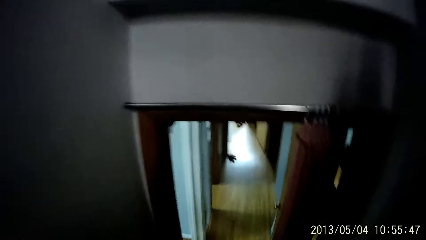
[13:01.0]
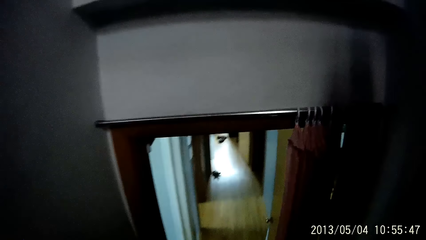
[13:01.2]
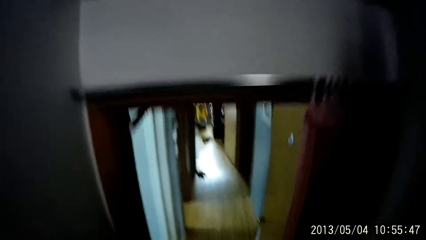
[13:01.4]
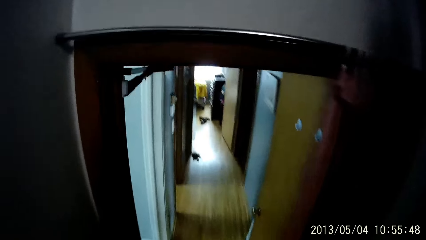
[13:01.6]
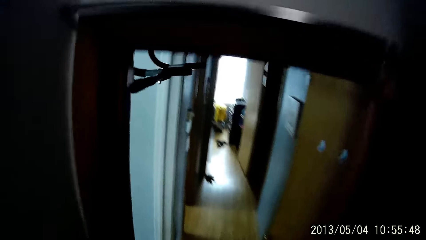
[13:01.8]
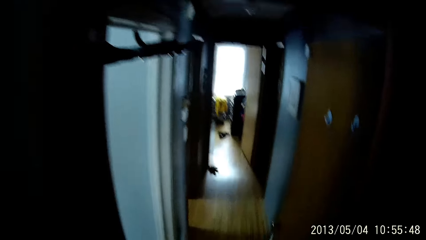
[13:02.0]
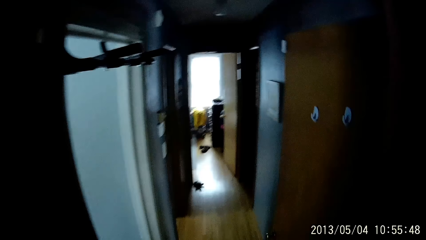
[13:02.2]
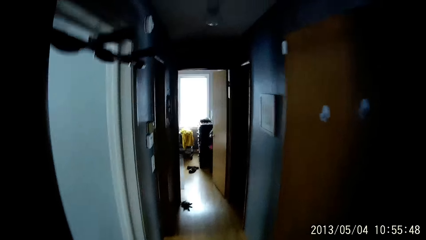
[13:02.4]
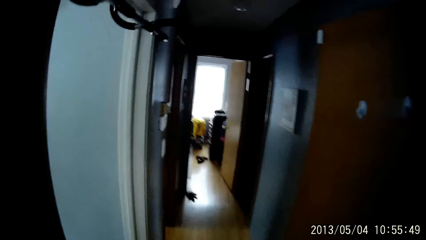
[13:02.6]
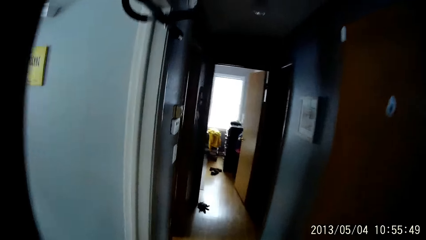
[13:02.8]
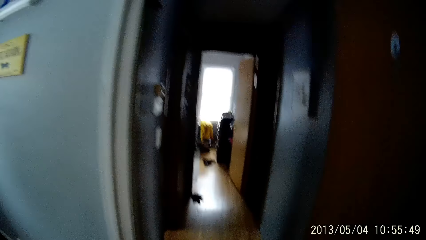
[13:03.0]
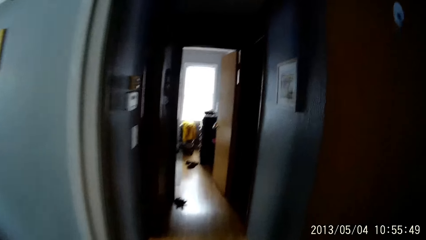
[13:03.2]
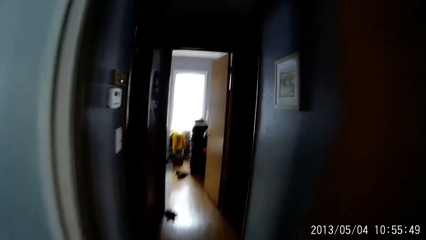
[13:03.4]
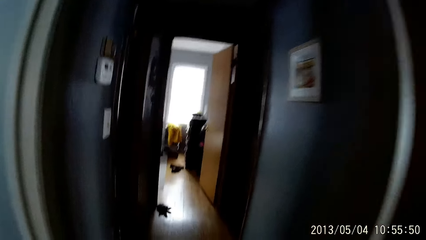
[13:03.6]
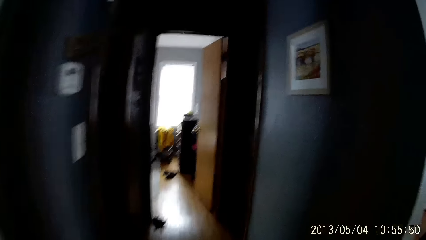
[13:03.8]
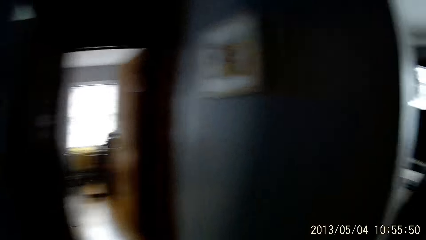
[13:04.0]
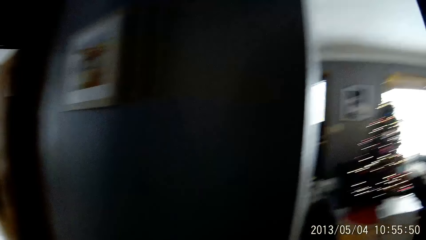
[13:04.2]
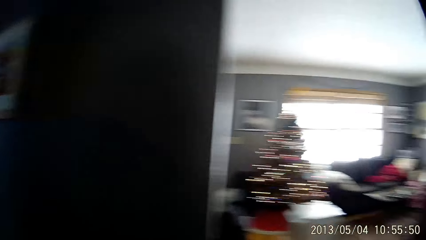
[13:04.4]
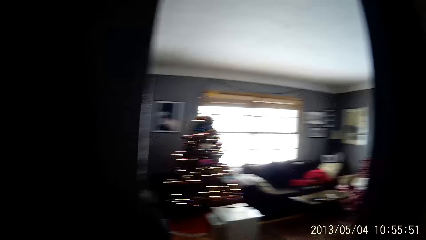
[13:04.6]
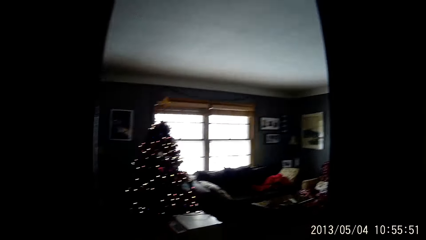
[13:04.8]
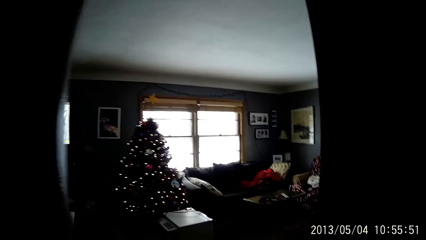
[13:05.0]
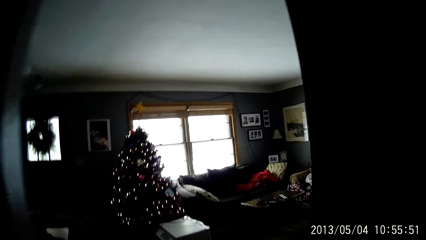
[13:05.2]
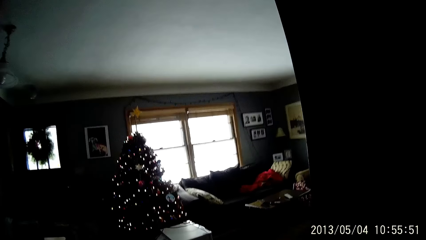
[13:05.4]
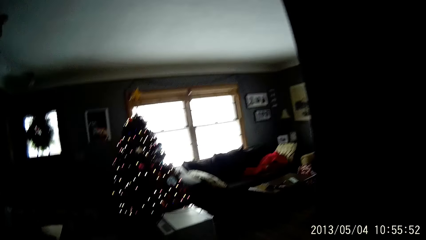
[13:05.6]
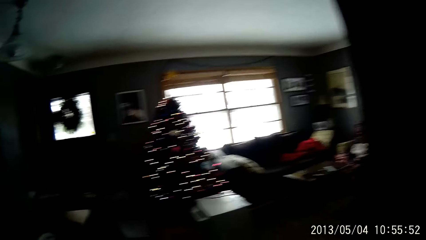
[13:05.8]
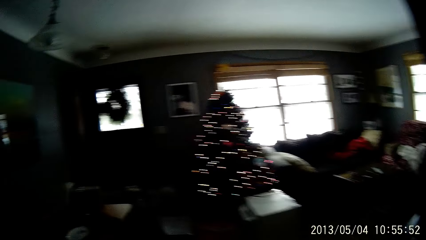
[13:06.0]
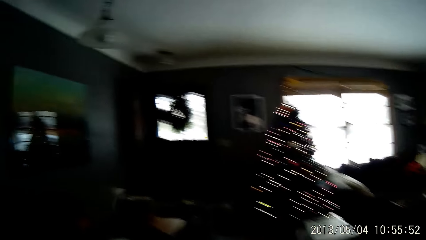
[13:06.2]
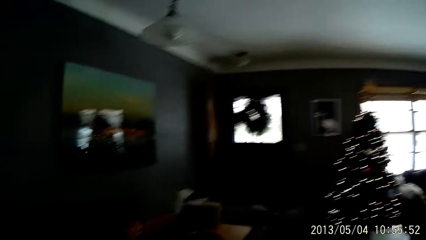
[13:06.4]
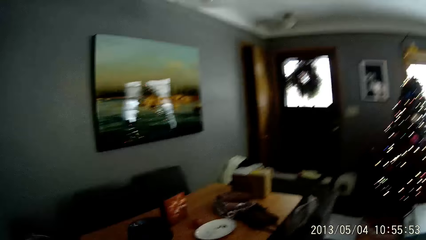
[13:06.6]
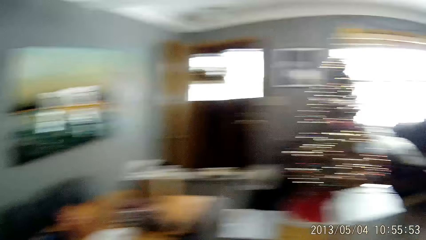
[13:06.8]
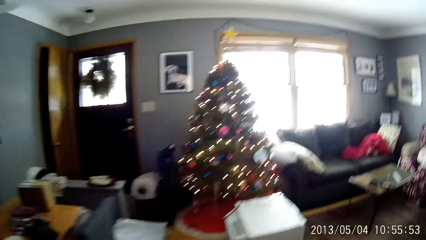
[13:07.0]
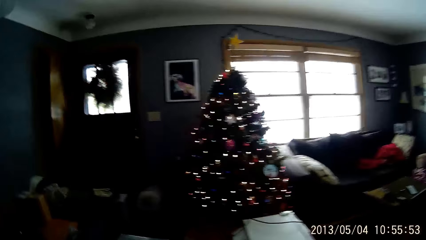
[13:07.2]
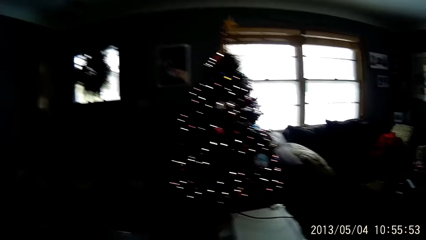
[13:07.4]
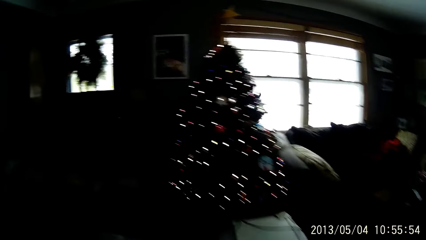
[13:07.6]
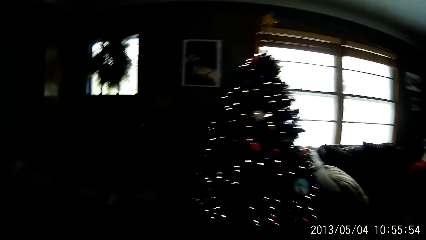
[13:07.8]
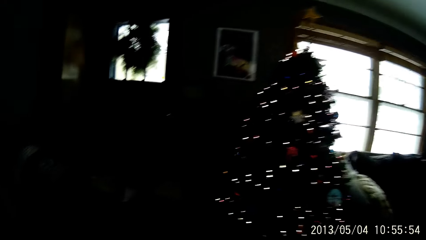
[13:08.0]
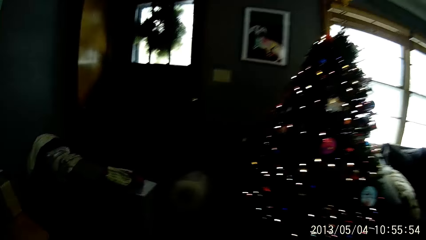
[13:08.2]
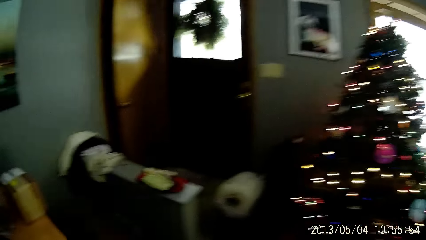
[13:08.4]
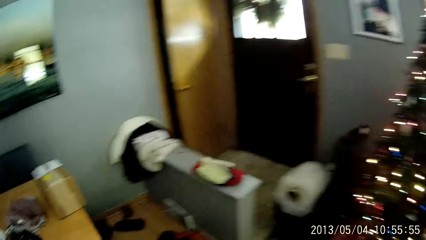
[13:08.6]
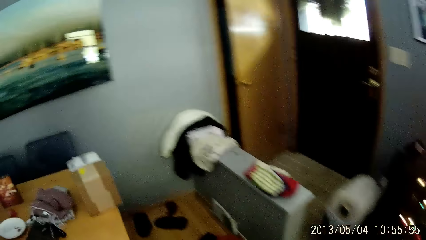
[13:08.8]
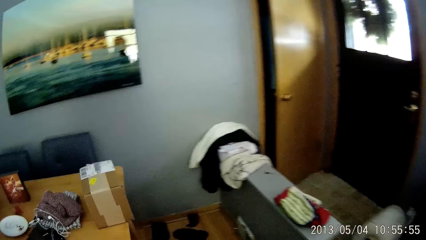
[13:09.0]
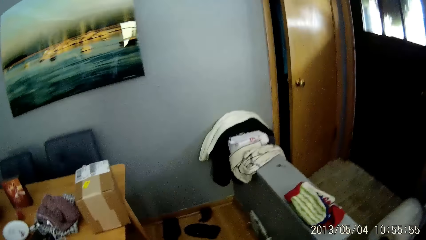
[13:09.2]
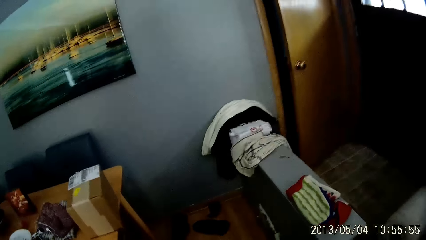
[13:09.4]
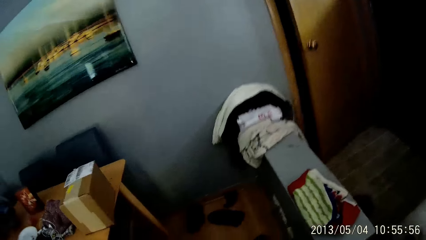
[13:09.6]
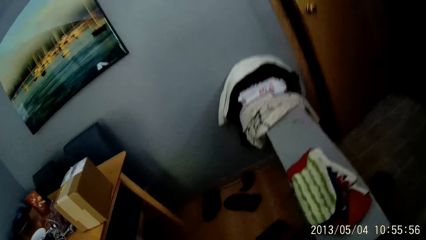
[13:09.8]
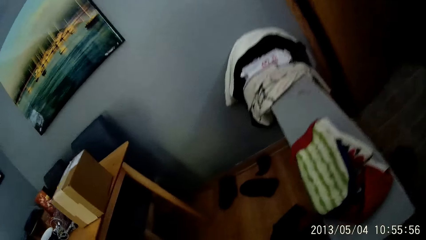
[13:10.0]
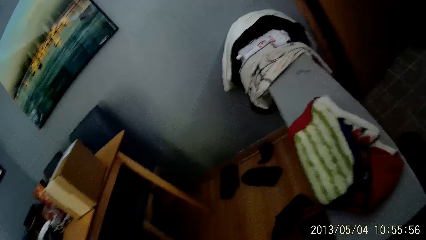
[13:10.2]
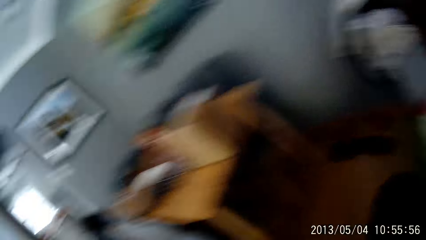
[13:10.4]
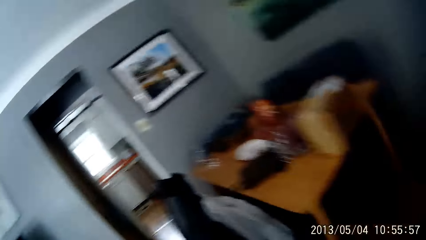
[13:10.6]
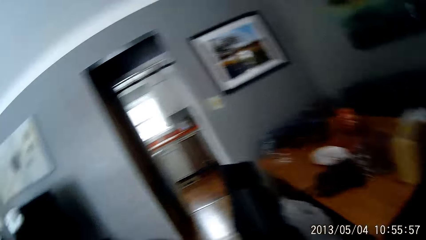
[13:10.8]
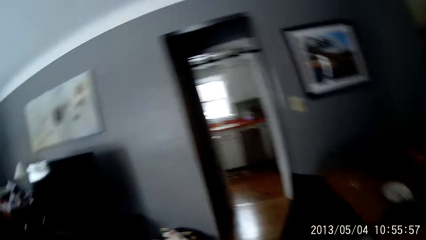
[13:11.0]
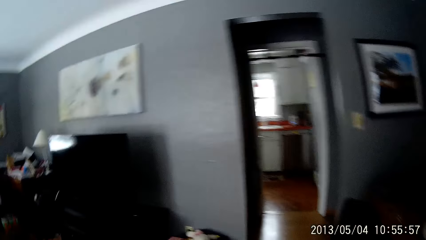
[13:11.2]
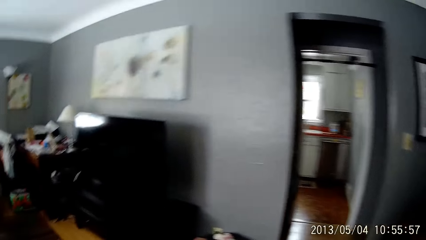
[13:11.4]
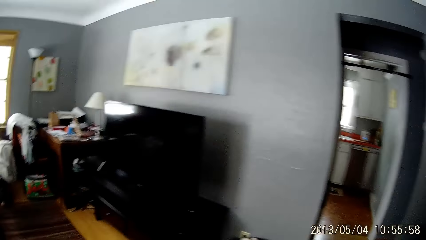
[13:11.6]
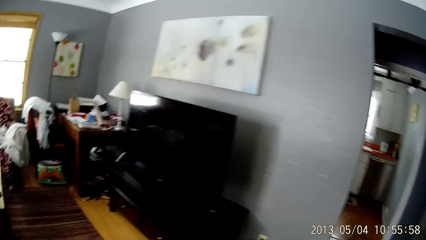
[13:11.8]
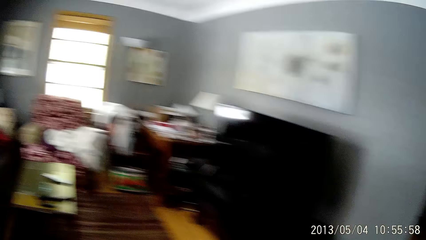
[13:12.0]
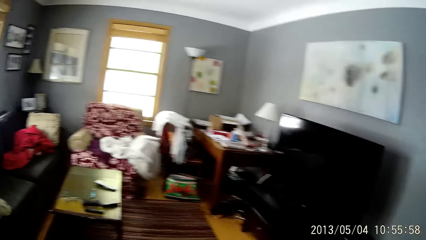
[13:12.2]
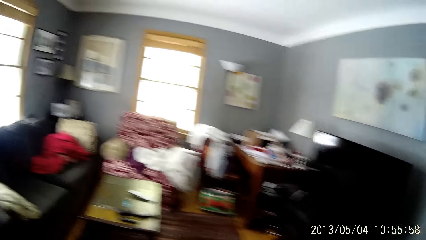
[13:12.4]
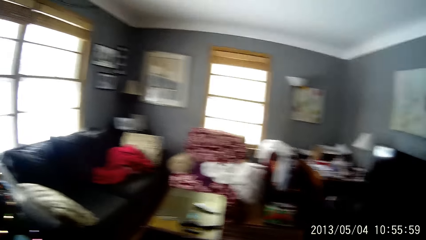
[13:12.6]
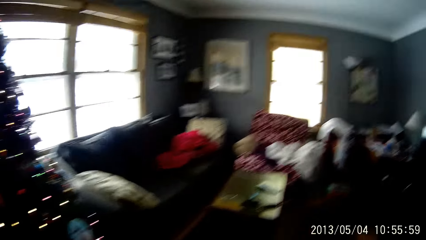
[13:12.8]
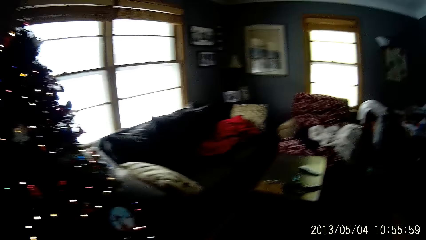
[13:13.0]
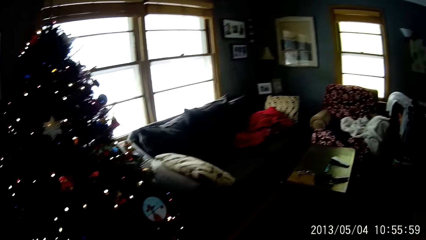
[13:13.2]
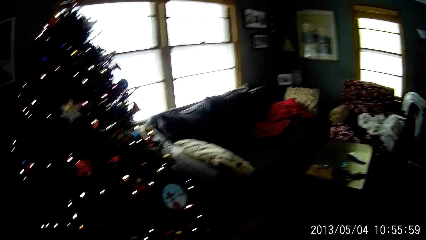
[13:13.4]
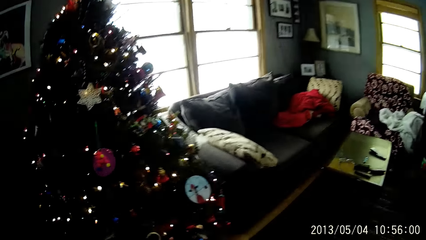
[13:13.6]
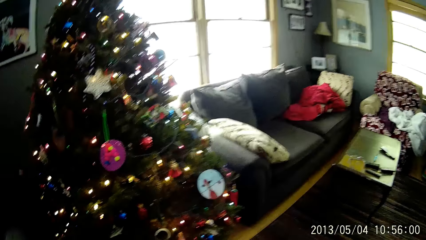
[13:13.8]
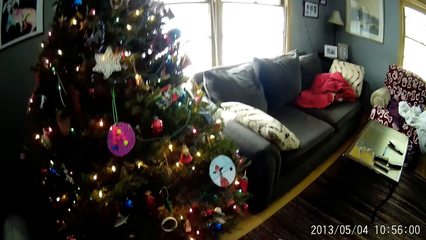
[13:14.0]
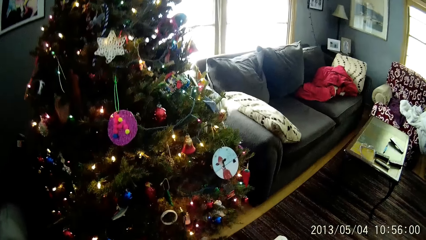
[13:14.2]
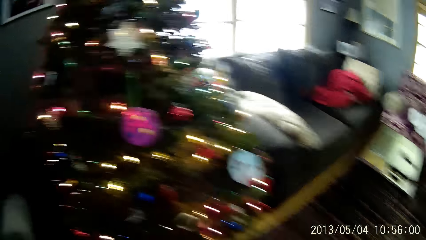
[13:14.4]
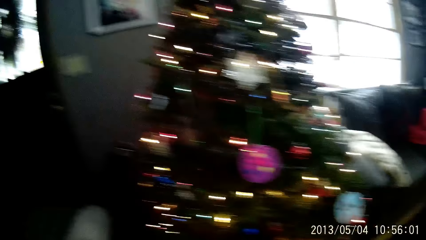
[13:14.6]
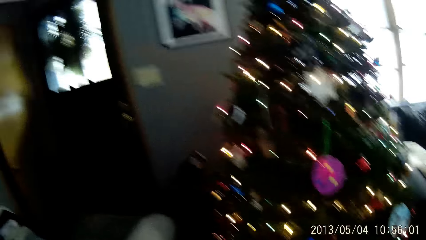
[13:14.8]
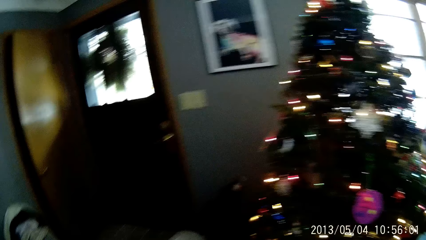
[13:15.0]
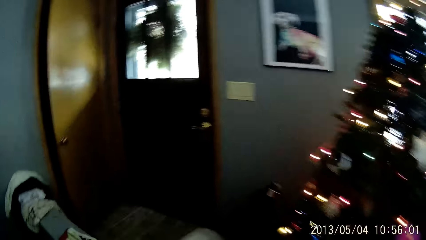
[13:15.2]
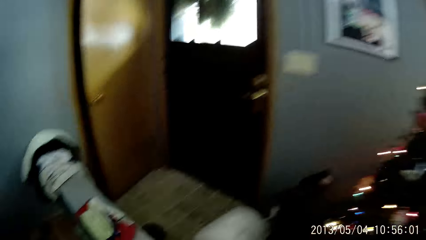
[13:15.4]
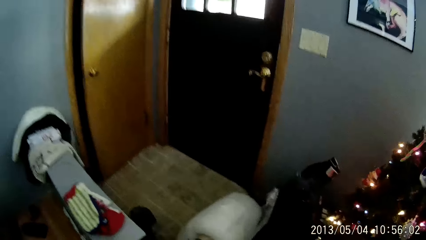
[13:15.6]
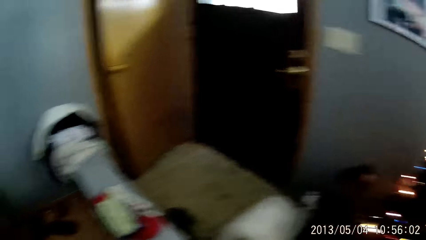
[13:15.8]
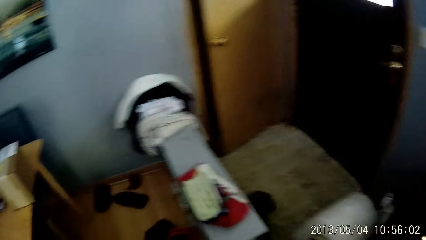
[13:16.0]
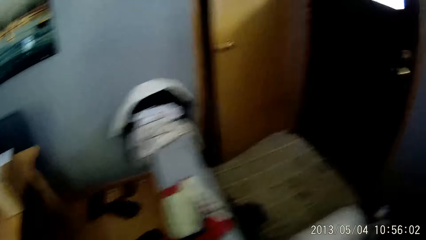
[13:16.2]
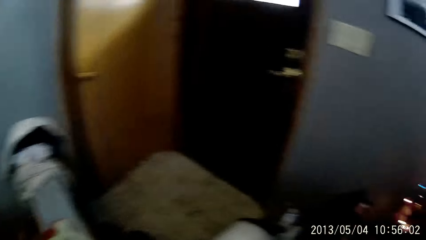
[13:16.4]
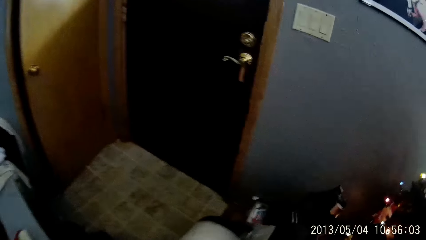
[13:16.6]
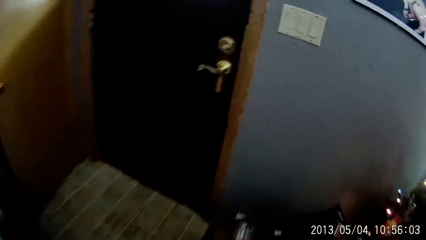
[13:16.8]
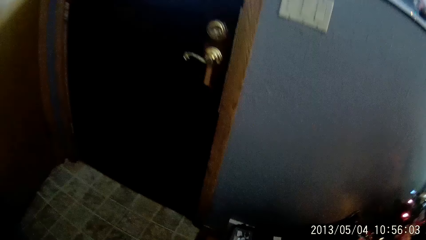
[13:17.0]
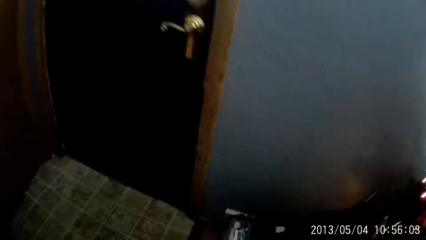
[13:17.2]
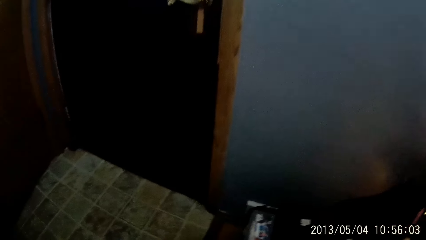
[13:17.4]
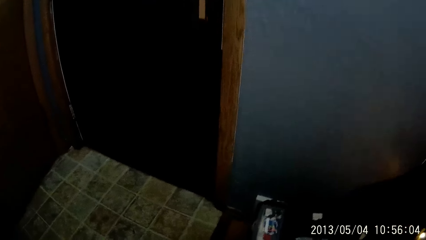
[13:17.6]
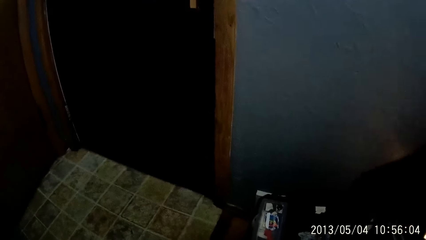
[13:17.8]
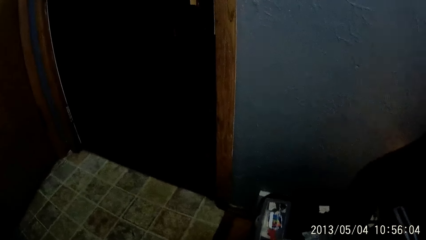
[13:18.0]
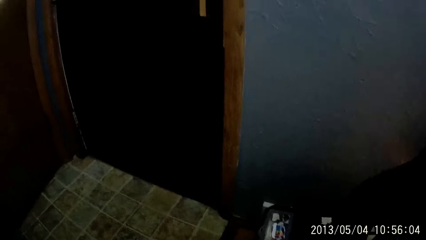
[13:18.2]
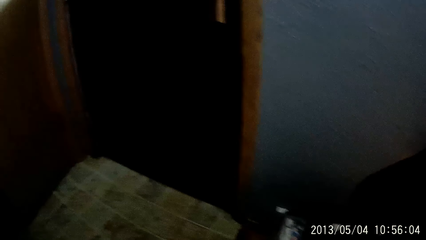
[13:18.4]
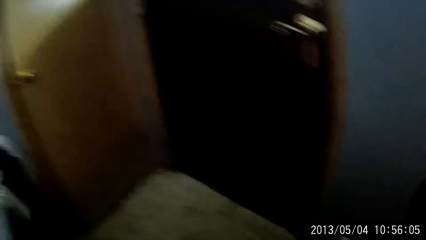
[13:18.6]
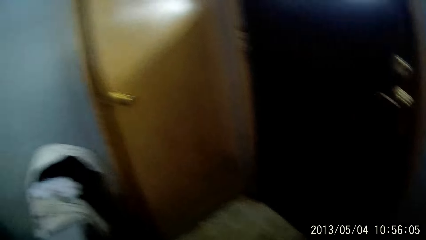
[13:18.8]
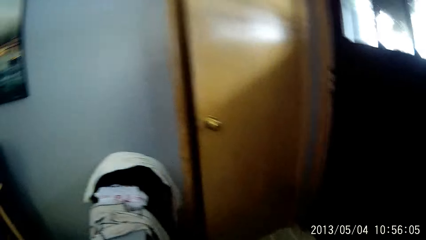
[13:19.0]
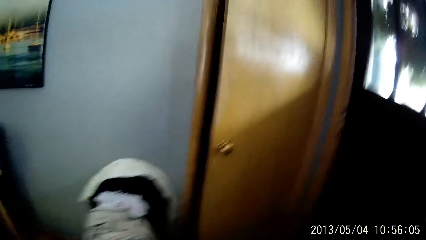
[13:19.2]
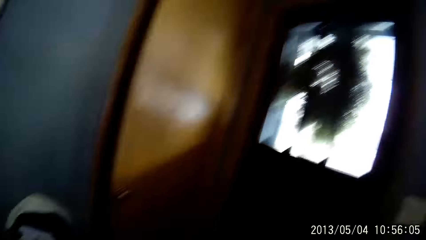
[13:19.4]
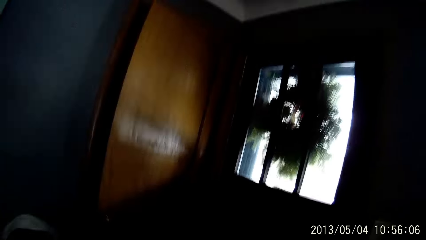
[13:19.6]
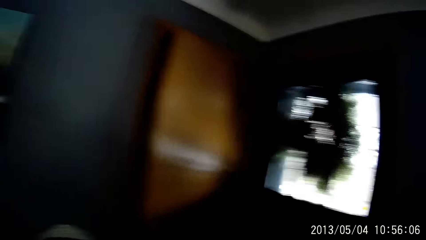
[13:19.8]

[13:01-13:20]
The camera wearer walks out of the store room. They look around.
